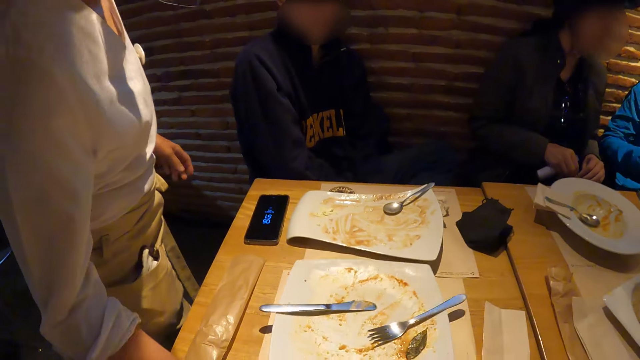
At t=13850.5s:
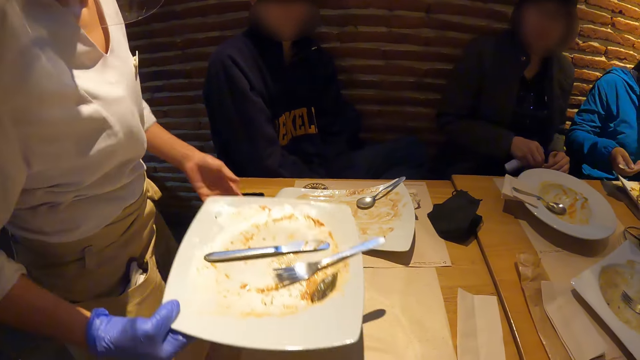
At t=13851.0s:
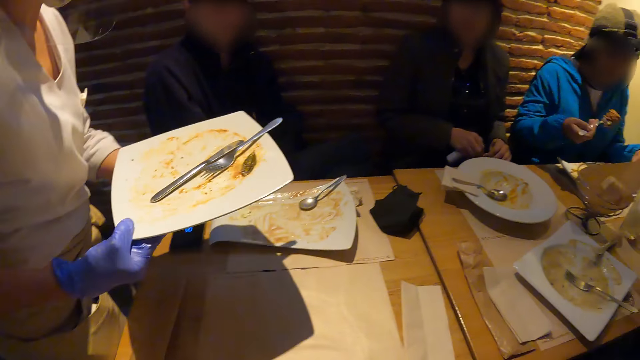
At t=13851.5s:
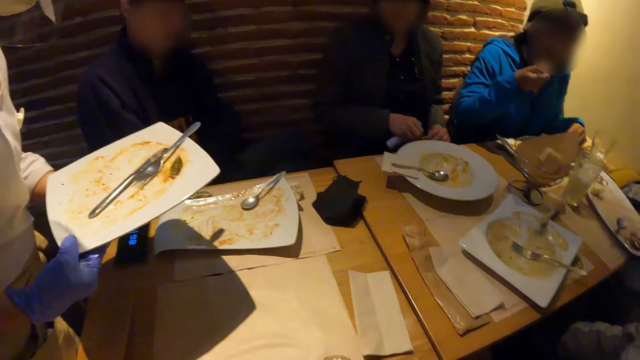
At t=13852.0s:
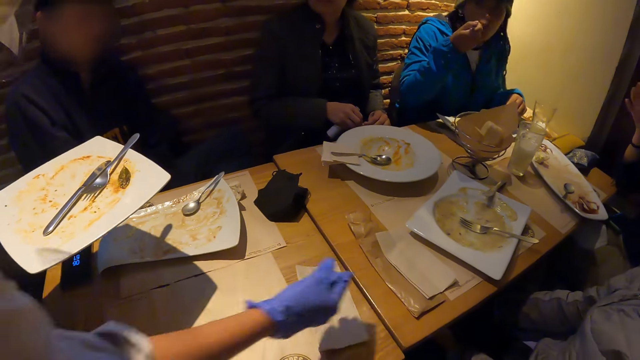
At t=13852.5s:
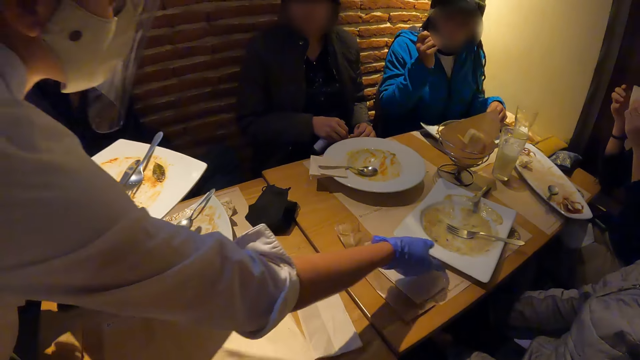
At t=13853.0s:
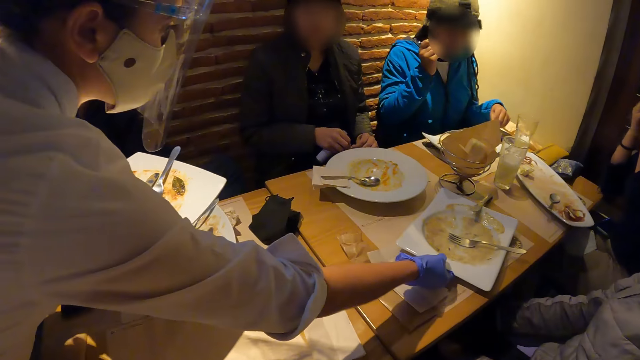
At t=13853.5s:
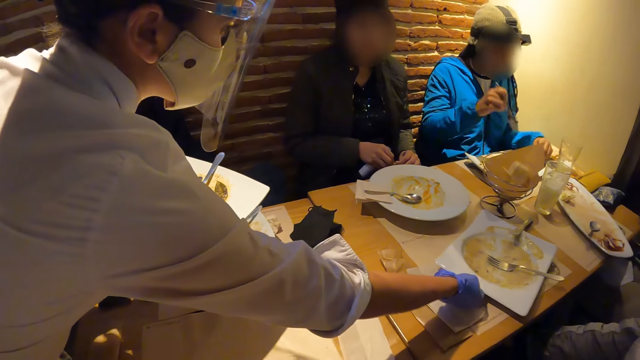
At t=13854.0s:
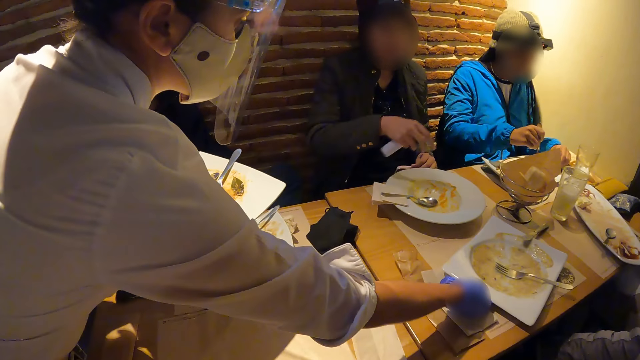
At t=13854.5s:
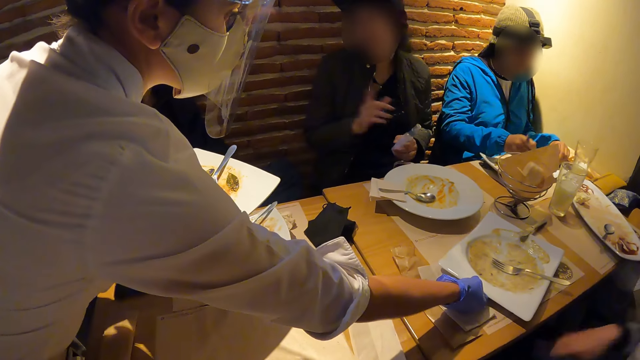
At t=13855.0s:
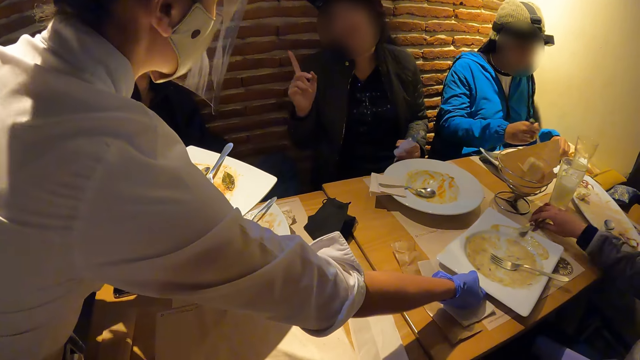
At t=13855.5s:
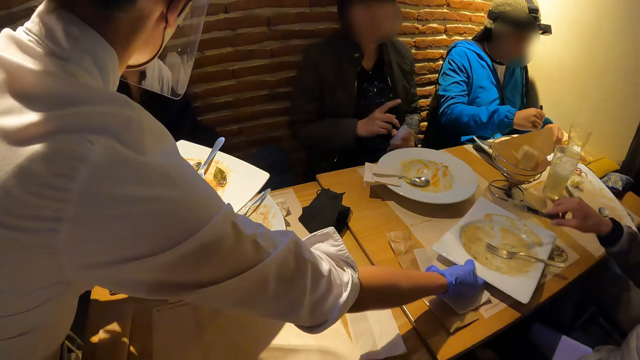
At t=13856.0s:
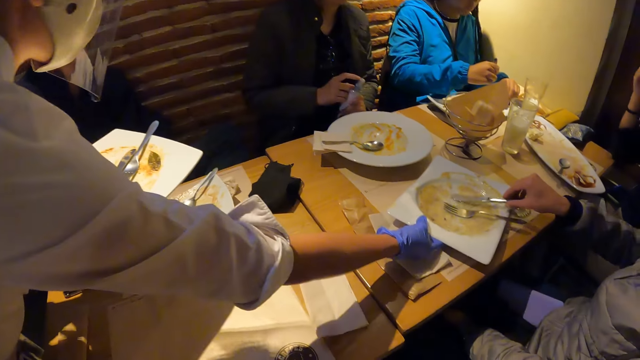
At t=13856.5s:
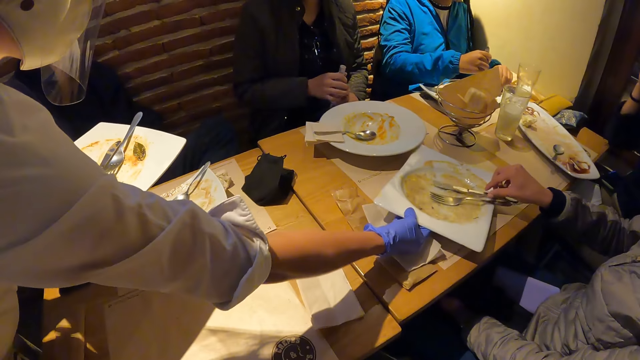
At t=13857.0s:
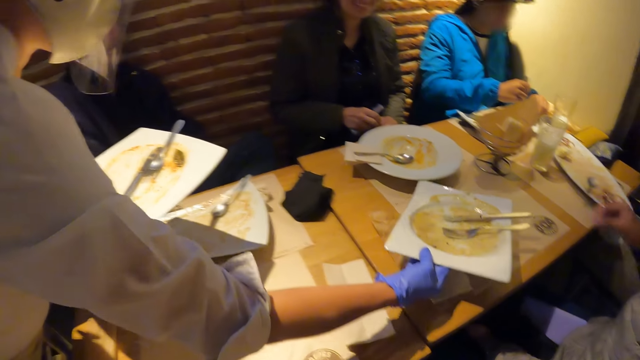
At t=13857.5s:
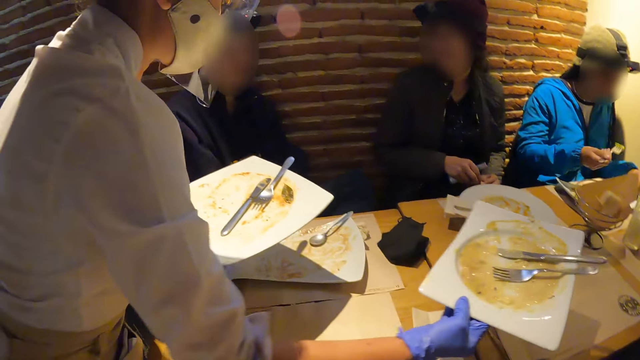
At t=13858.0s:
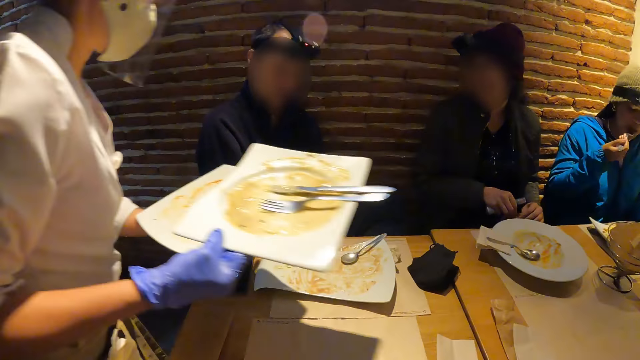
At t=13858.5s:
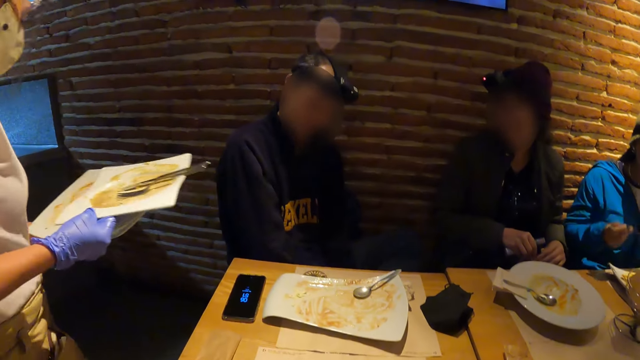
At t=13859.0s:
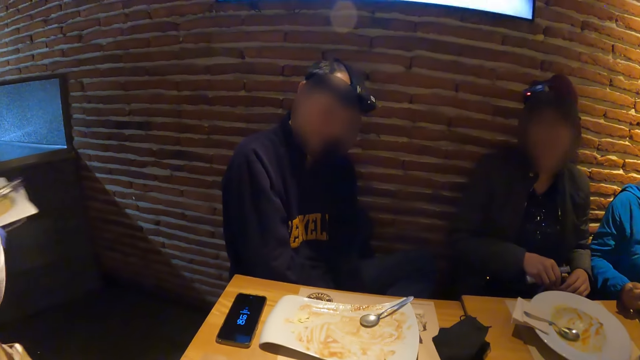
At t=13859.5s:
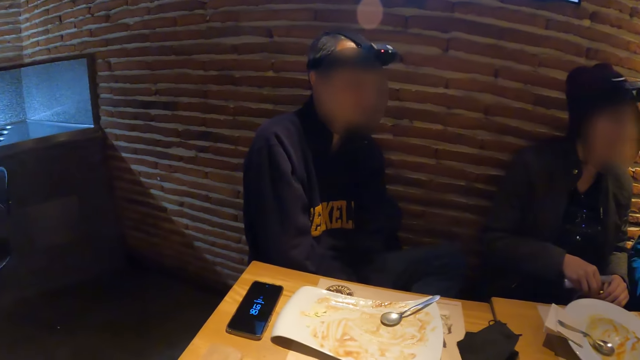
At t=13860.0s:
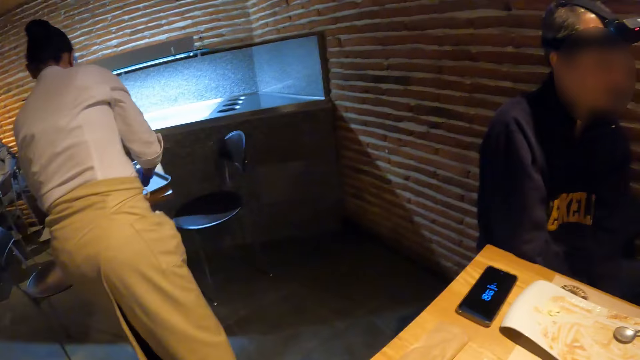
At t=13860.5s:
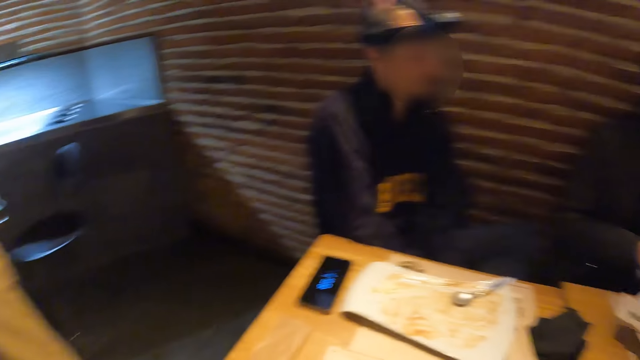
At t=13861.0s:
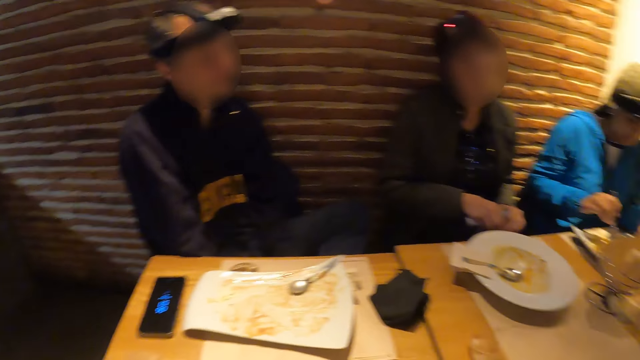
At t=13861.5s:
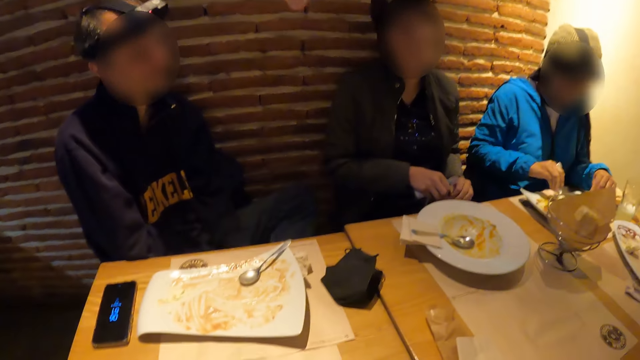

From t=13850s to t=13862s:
A woman picks a plate from the table with her right hand. The woman places the plate in her left hand with her right hand. Another woman eats the food from the fork in her right hand. The first woman places her right hand on a plate on the table. The second woman gathers food in the plate with the fork in her right hand. A third woman passes the bottle from her right hand to her left hand. A fourth woman picks a knife from the plate with her right hand. The fourth woman drops the knife on the plate with her right hand. The third woman takes the bottle from her left hand with her right hand. The first woman picks the plate from the table with her right hand. The second woman eats the food from the fork in her right hand. The first woman places the plate in her left hand with her right hand. The first woman drops the plates in a tray on a table with both hands.

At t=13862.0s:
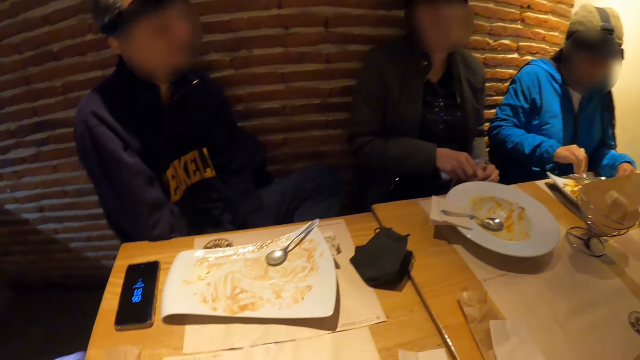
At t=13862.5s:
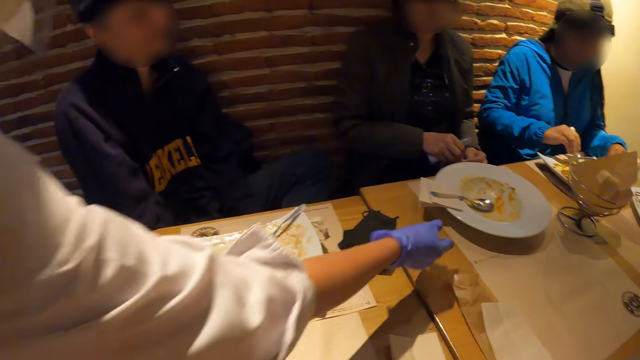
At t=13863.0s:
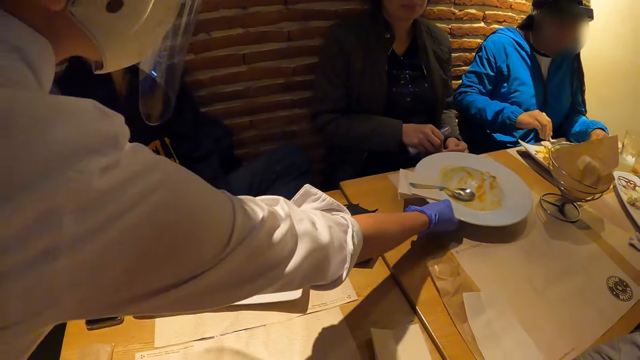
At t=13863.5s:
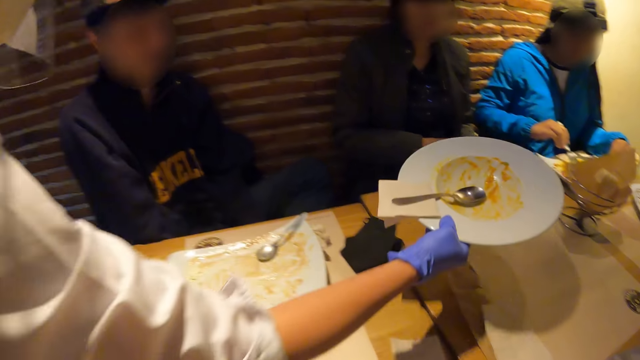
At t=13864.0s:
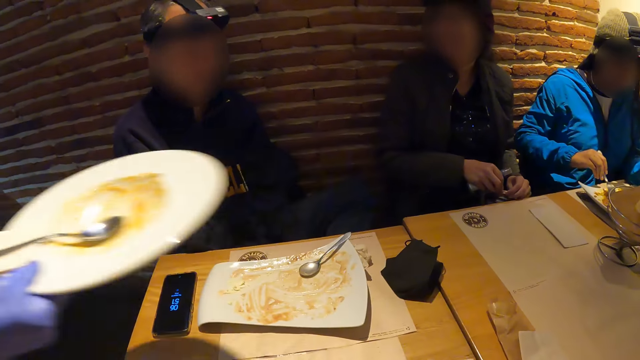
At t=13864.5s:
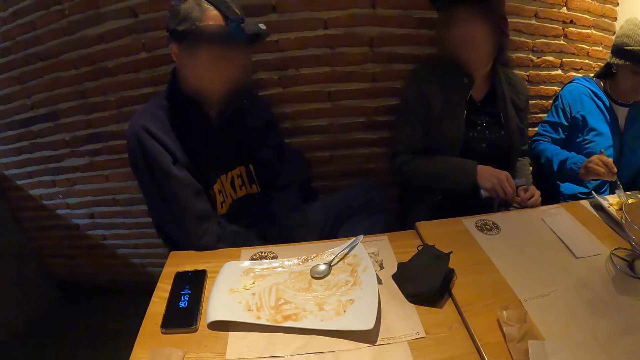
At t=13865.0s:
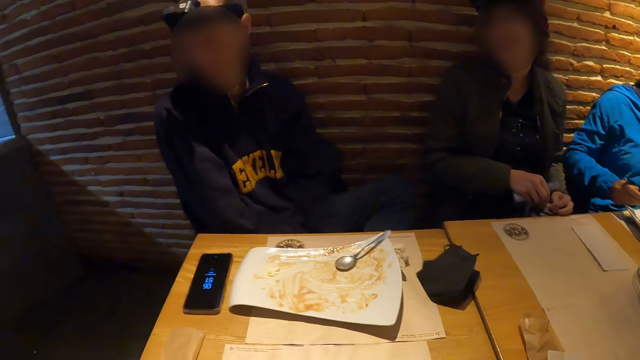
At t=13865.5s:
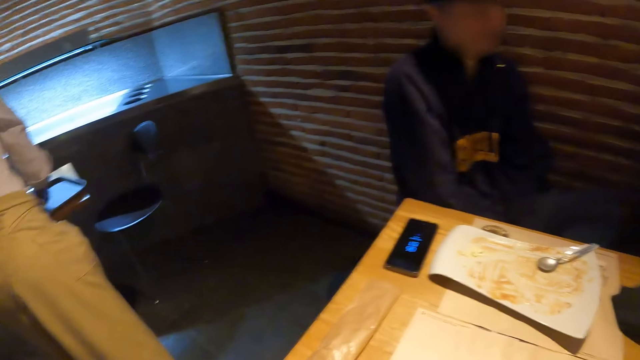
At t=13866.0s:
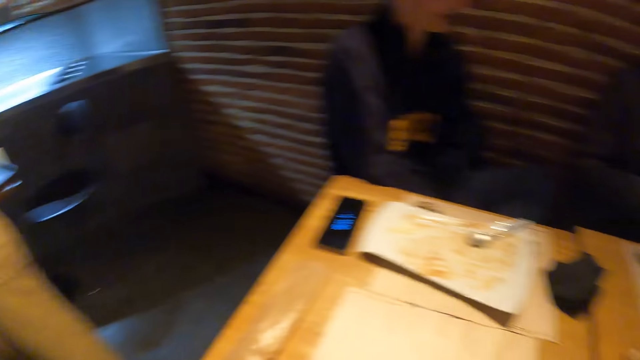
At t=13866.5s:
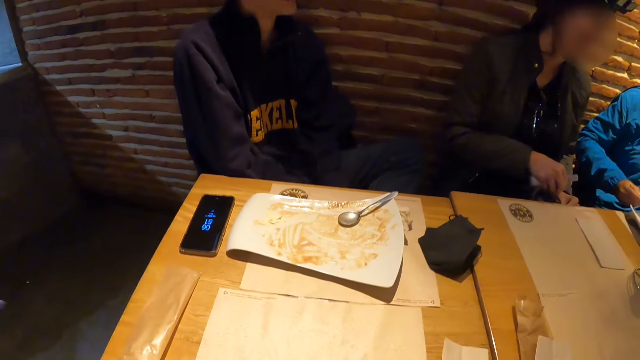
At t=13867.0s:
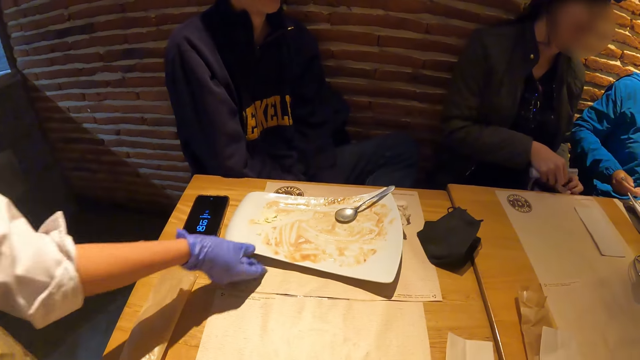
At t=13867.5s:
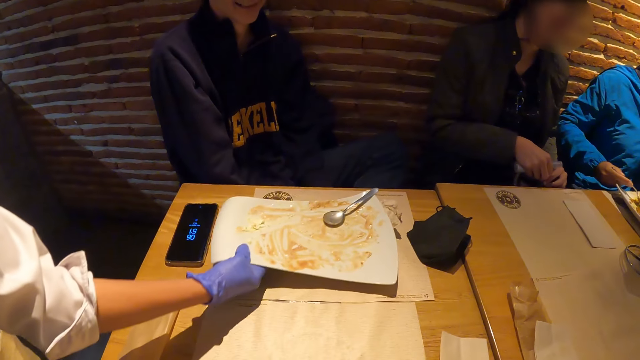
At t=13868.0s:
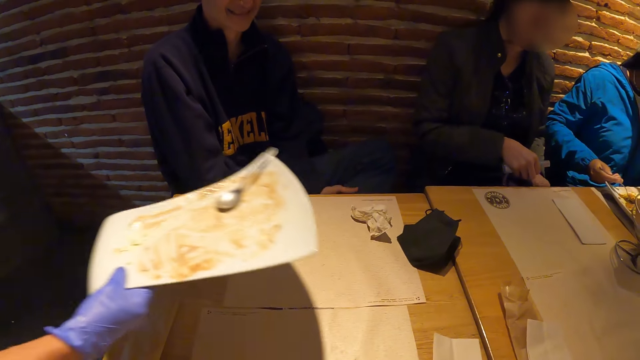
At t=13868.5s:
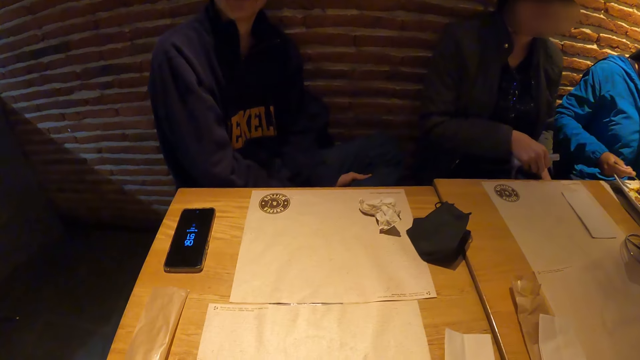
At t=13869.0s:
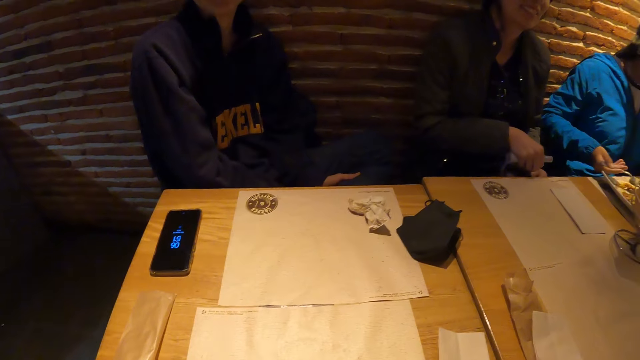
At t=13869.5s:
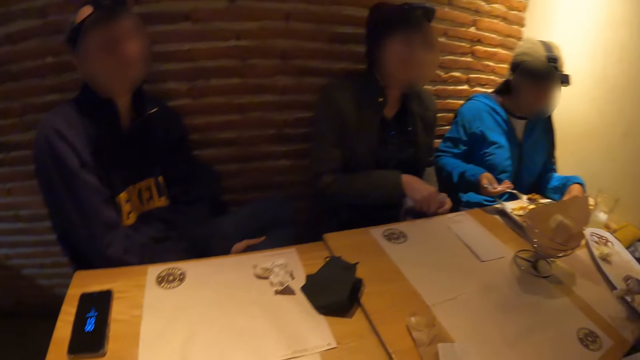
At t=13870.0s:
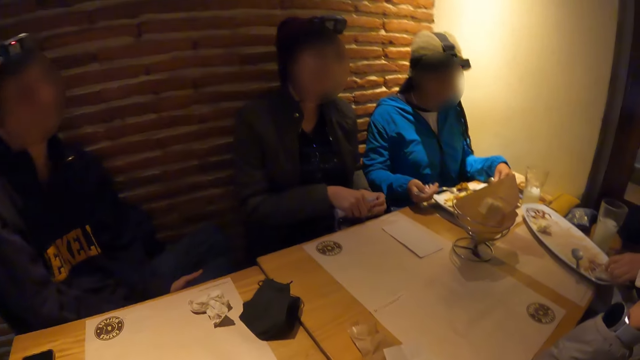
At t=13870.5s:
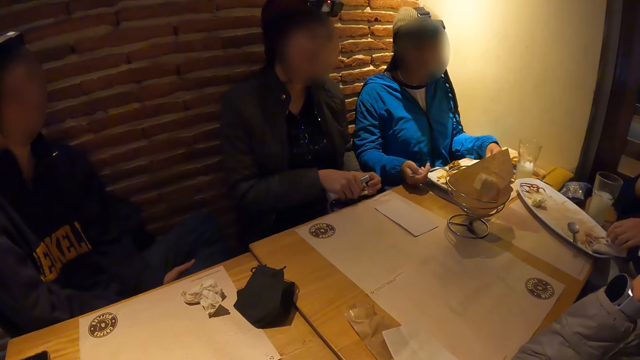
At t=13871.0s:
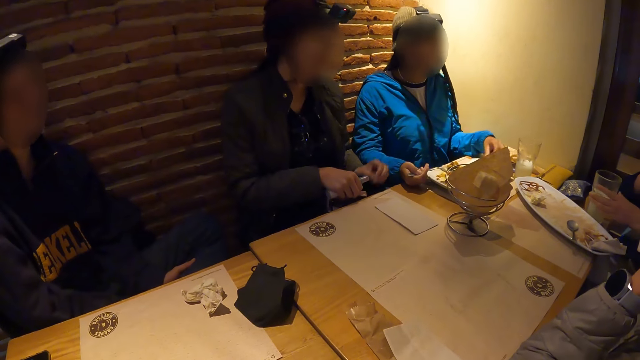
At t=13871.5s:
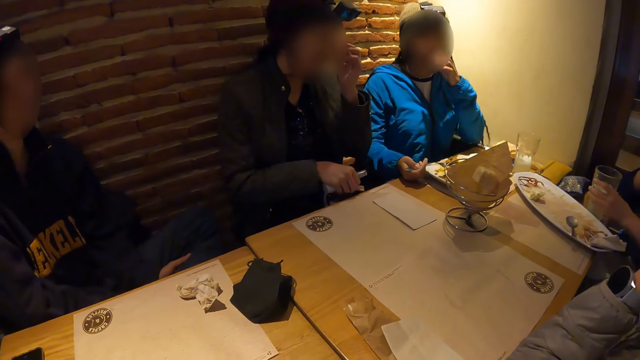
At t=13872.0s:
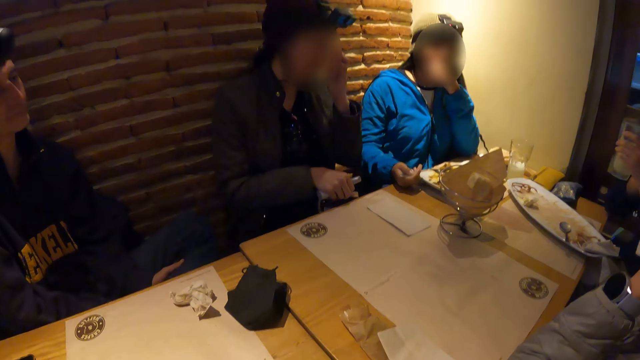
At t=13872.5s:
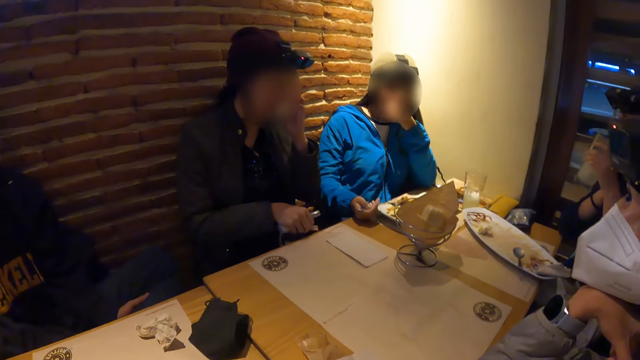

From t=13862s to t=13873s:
The camera wearer looks around. A woman picks a plate from the table with her right hand. The woman drops the plate in the tray on the table with her right hand. The camera wearer looks around. The woman picks the plate from the table with her right hand. Another woman places her left hand on a tumbler on the table. The other woman picks the tumbler from the table with her left hand.
